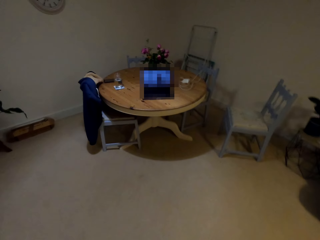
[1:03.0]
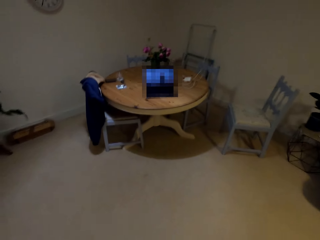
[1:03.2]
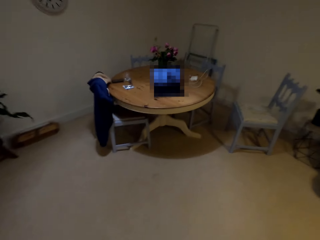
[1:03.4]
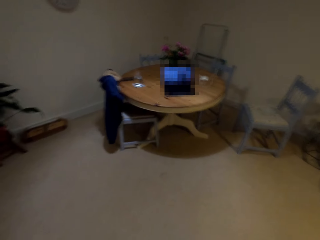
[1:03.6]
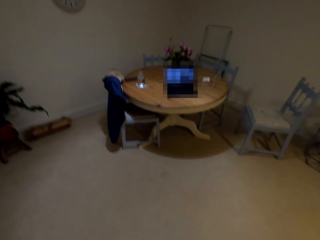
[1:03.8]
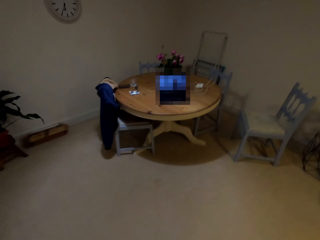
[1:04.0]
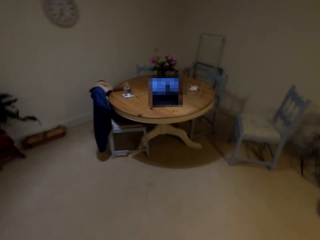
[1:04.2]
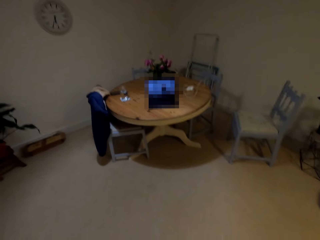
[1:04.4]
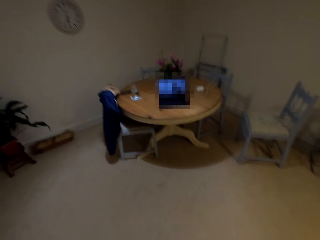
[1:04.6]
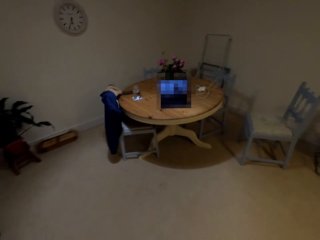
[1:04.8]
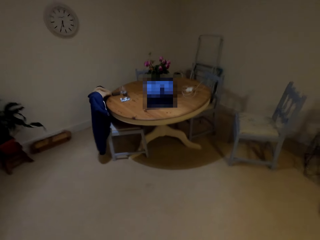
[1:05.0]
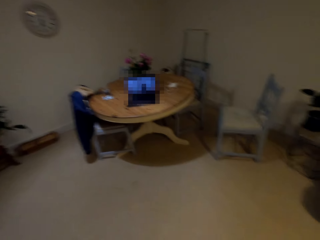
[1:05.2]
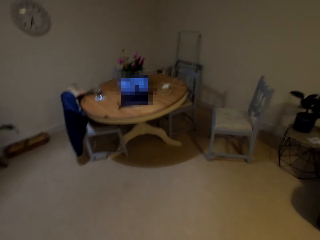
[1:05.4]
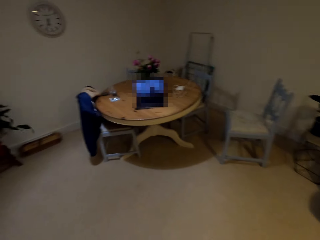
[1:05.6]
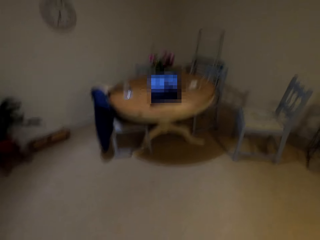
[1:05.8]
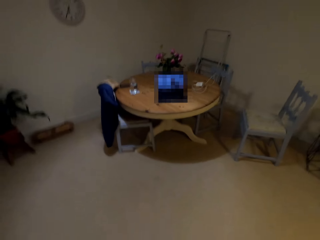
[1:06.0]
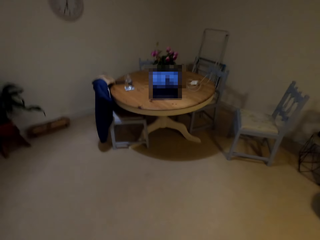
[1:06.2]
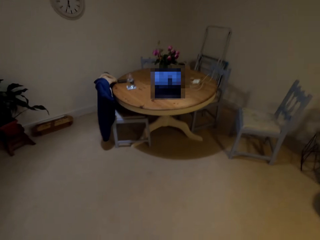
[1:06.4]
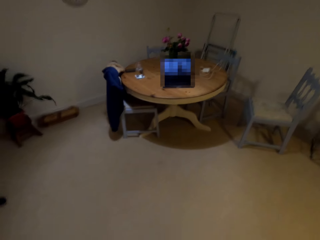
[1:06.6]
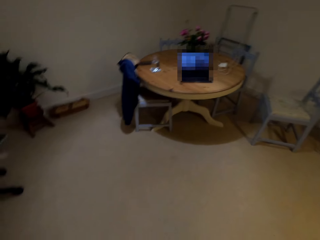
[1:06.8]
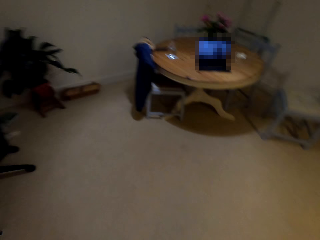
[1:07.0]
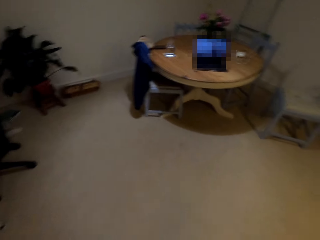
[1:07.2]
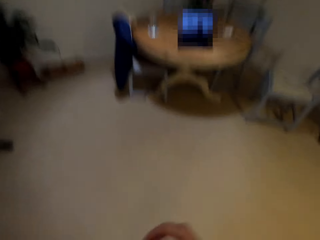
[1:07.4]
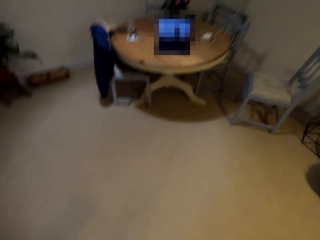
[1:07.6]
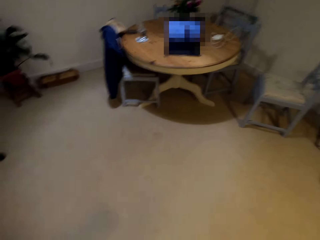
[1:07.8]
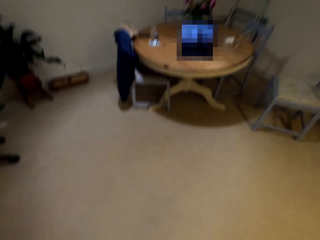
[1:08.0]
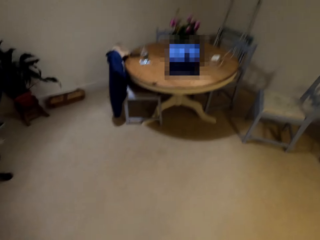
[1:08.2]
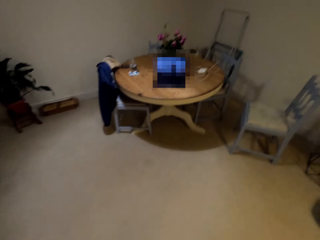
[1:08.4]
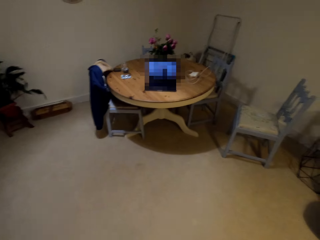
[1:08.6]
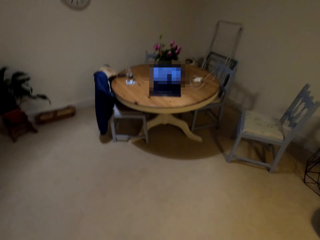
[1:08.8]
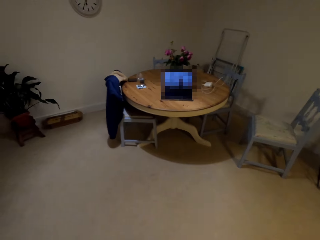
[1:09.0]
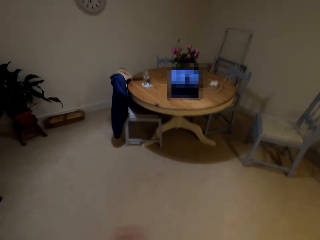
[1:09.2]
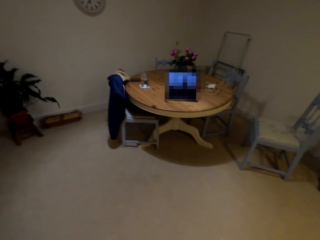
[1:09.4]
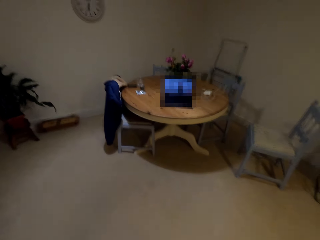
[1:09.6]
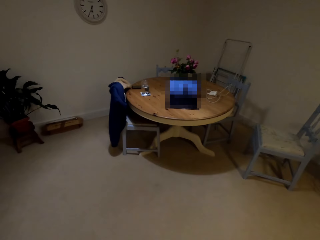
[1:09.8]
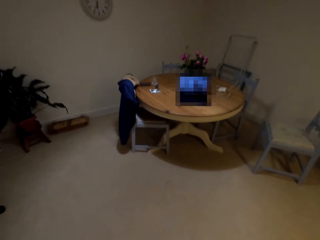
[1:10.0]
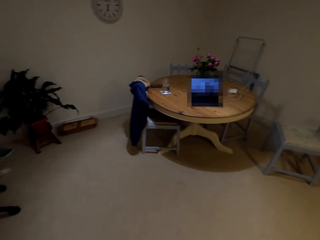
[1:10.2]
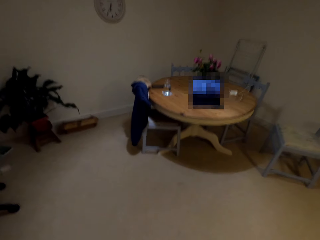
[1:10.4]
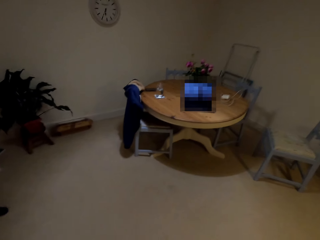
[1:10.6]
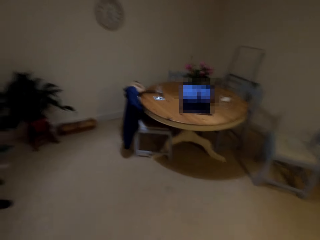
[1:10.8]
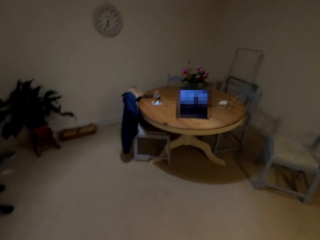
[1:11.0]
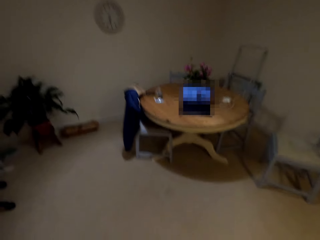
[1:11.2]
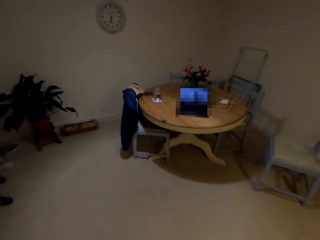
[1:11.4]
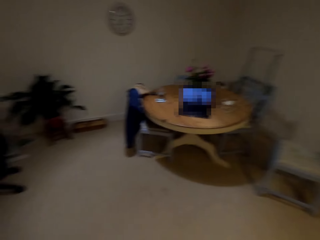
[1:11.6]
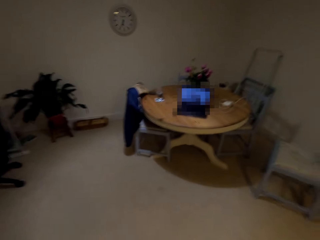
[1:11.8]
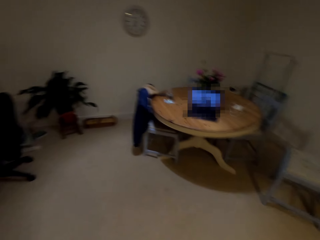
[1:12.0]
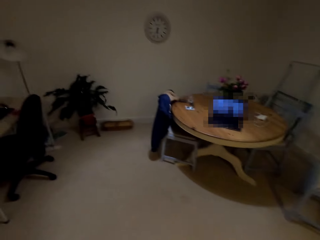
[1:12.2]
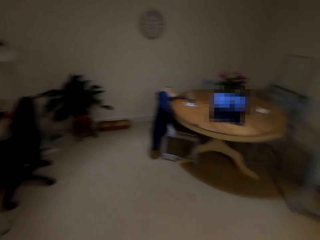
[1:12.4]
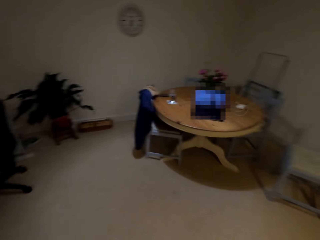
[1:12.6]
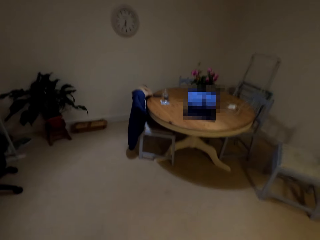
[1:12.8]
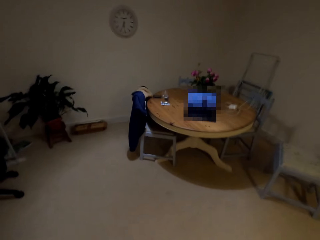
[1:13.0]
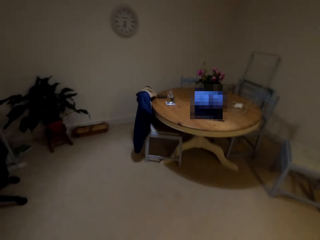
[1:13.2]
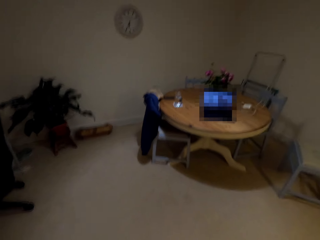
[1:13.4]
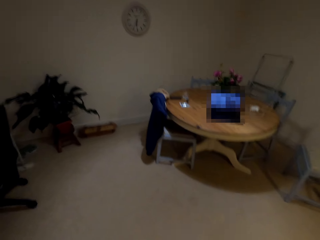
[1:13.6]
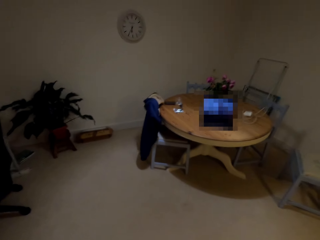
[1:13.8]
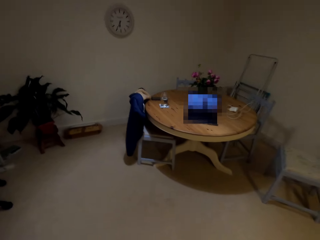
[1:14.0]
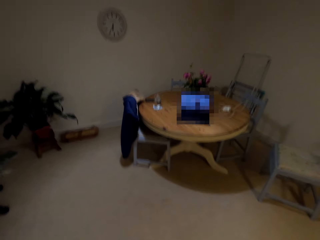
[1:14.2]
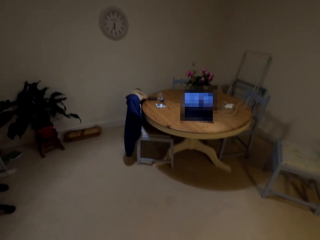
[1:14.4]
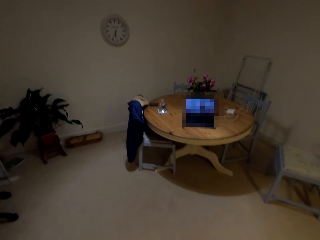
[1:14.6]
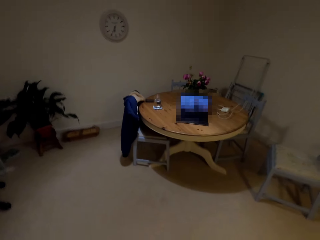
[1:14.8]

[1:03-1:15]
The camera wearer looks at the laptop screen. They exercise.

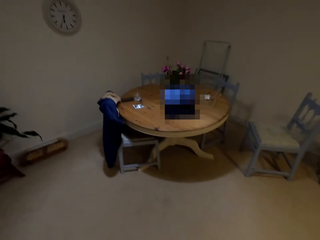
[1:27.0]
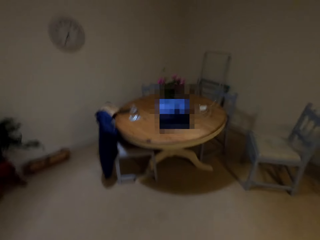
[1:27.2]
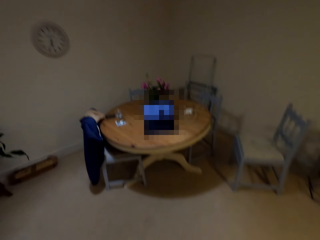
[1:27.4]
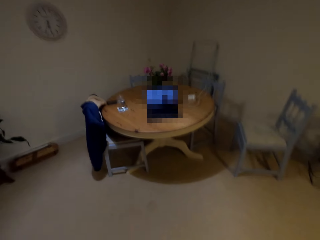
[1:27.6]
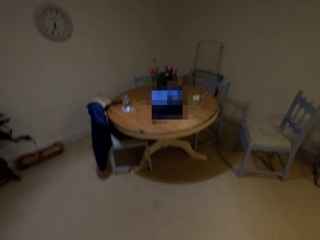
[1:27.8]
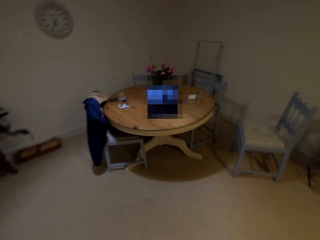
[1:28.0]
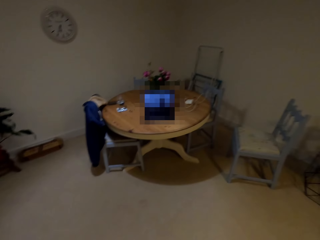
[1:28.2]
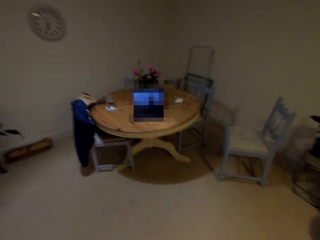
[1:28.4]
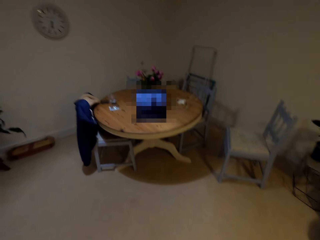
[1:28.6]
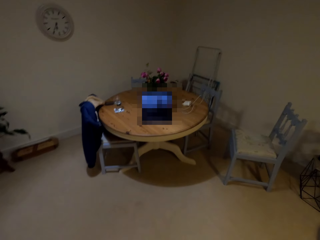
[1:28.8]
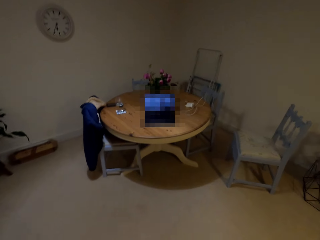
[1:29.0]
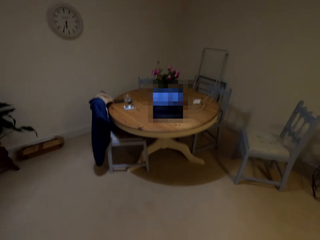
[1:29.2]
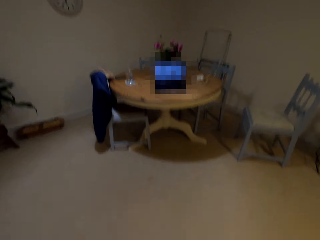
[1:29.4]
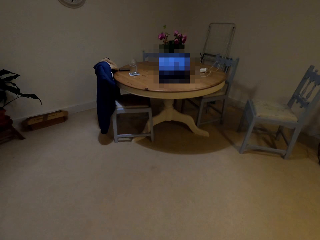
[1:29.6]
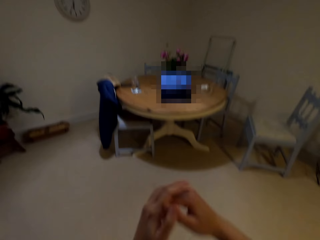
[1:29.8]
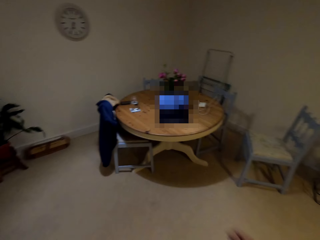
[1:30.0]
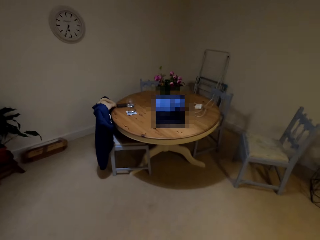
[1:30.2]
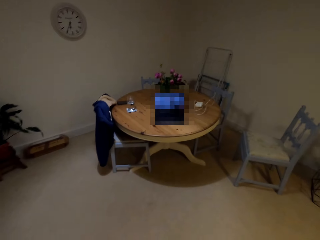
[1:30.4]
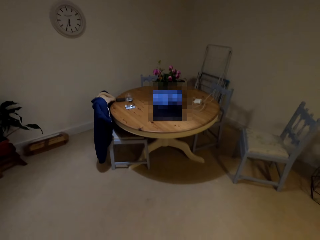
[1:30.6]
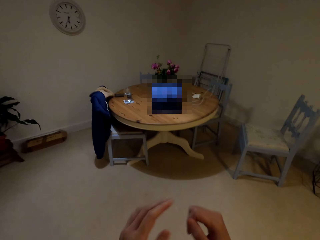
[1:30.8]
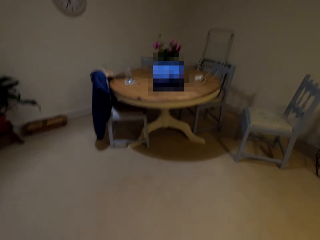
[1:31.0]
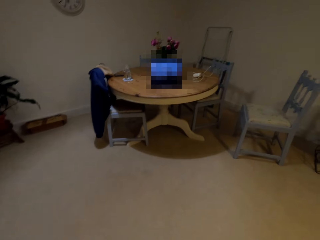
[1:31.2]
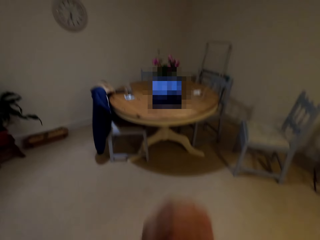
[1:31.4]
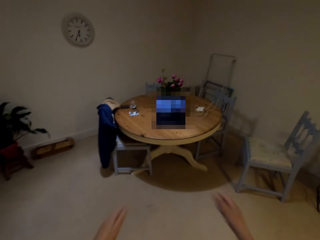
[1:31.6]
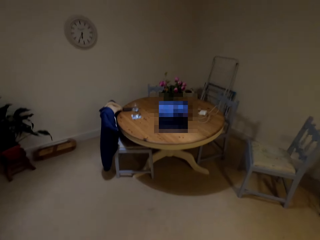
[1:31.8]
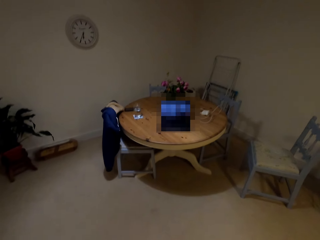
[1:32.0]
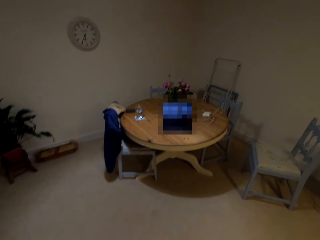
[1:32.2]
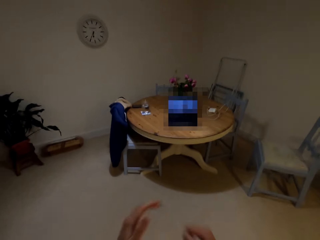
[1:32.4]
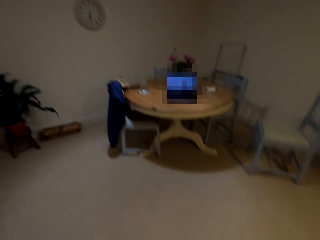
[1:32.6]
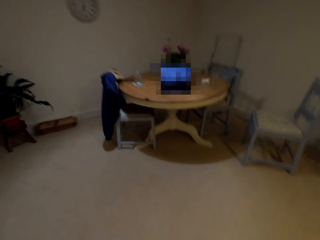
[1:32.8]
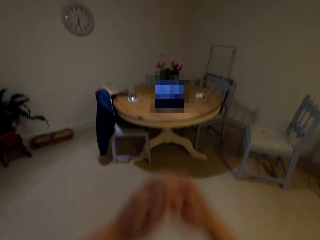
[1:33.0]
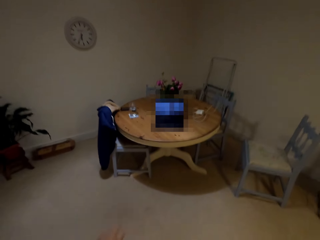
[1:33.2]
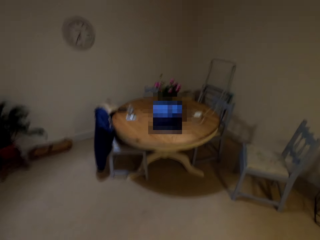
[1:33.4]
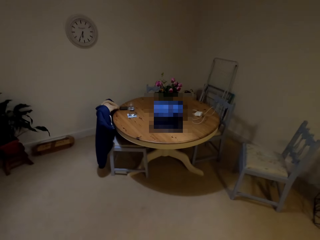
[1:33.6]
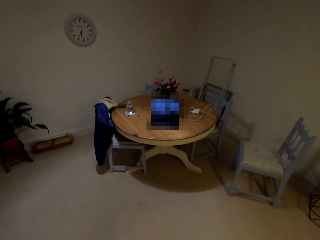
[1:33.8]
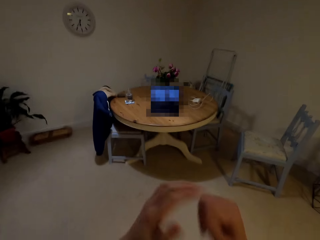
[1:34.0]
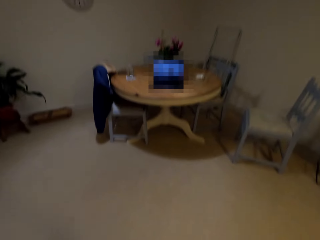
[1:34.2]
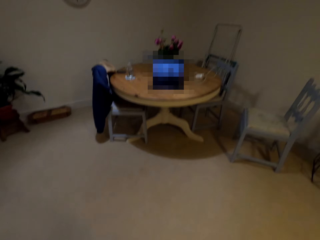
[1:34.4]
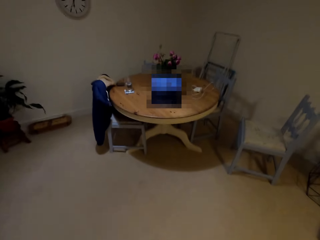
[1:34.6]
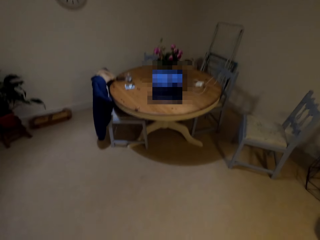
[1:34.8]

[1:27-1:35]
The camera wearer looks at the laptop screen. They exercise.

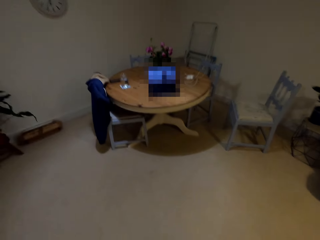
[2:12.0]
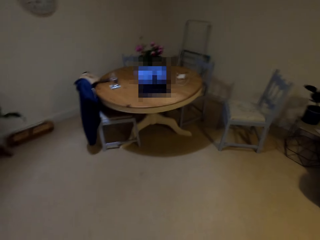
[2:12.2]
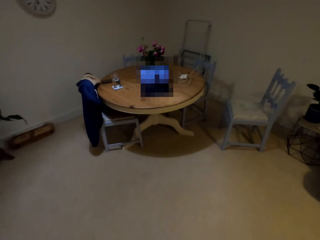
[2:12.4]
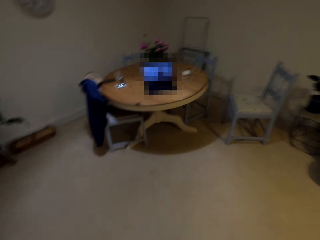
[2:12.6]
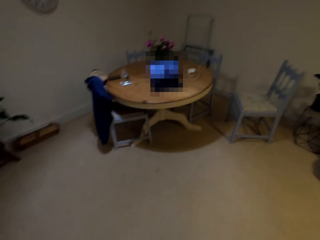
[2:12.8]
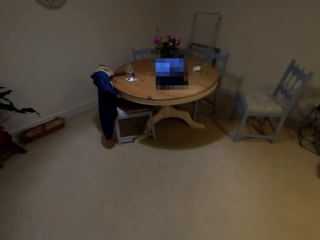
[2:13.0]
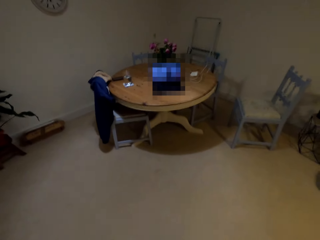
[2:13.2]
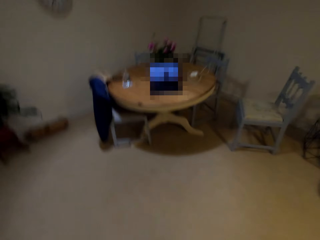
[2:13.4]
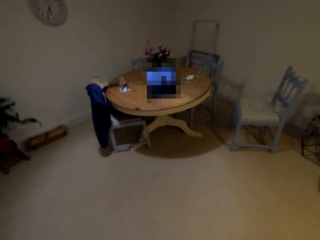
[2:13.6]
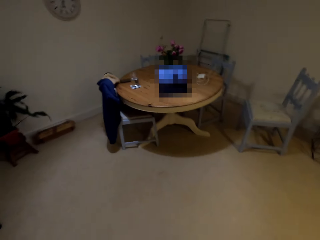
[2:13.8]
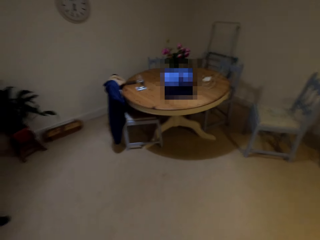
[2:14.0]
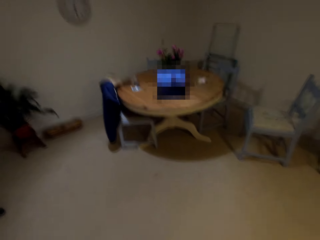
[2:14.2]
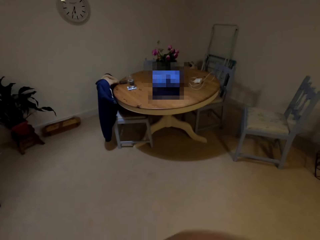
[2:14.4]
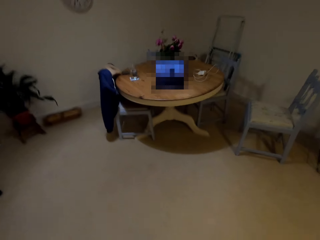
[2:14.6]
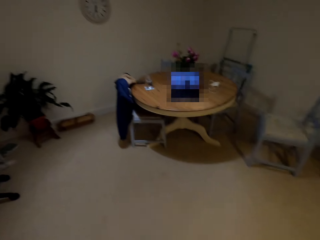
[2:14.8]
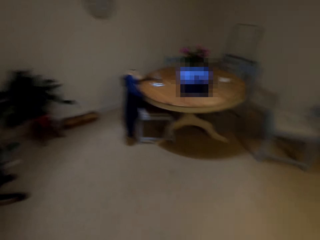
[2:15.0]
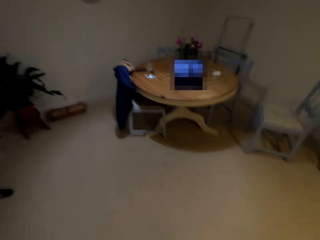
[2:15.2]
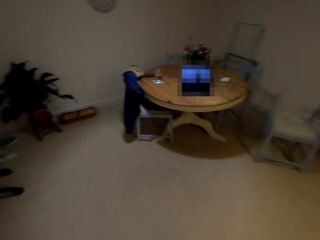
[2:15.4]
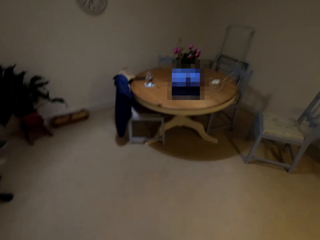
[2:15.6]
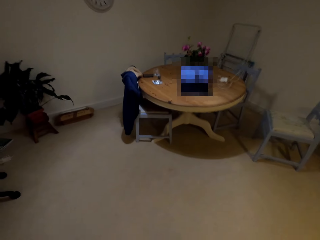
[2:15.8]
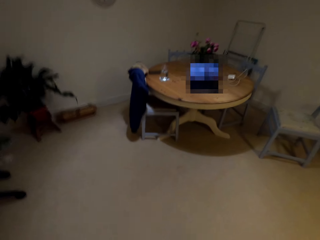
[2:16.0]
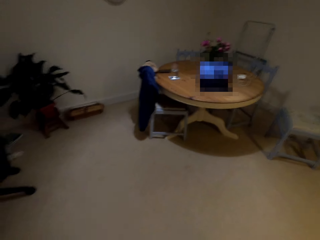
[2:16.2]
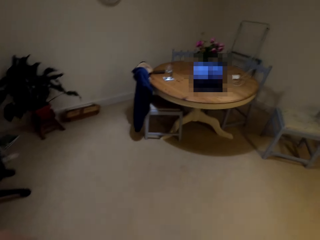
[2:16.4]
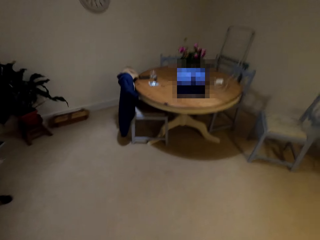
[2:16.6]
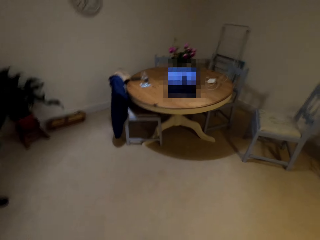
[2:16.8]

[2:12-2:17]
The camera wearer looks at the laptop screen.
